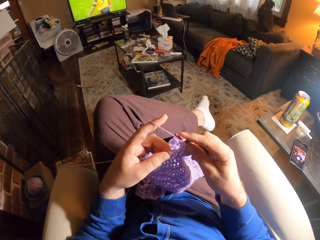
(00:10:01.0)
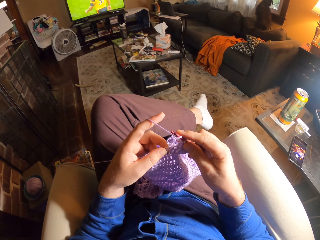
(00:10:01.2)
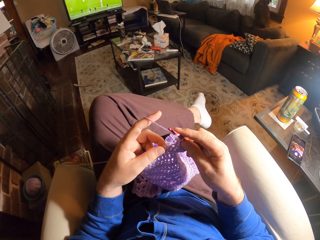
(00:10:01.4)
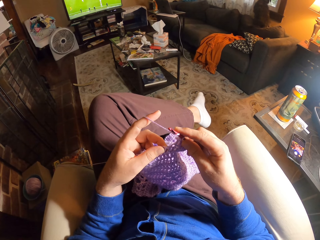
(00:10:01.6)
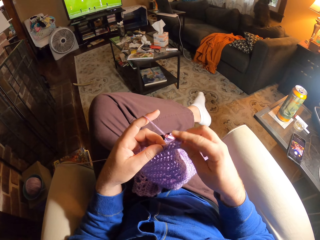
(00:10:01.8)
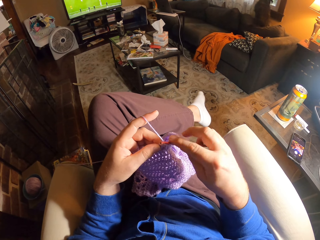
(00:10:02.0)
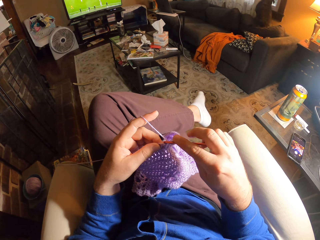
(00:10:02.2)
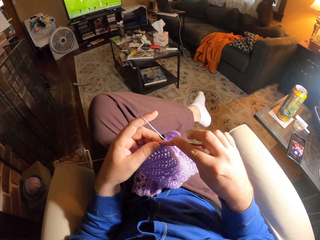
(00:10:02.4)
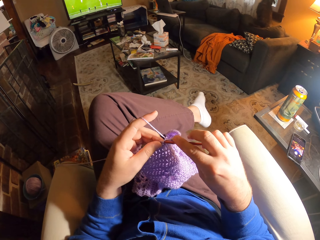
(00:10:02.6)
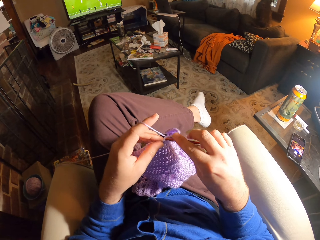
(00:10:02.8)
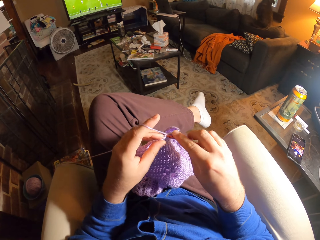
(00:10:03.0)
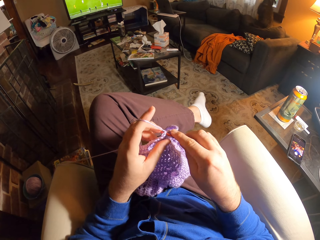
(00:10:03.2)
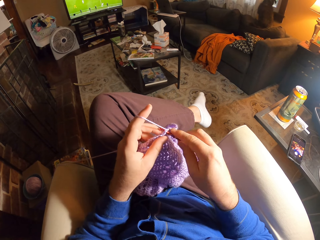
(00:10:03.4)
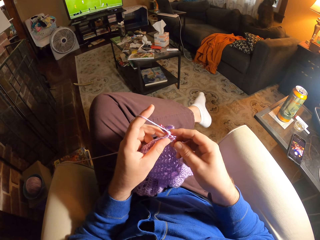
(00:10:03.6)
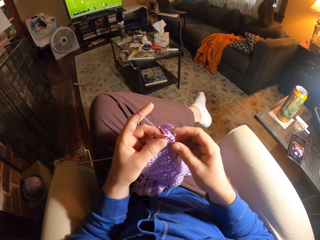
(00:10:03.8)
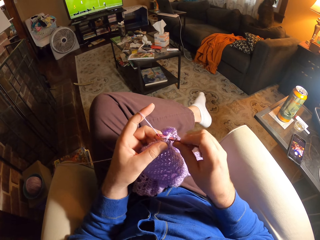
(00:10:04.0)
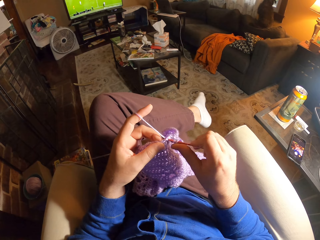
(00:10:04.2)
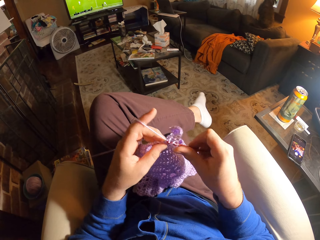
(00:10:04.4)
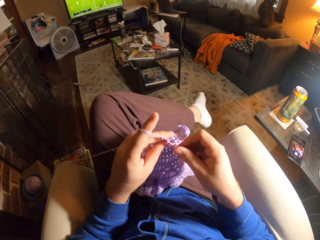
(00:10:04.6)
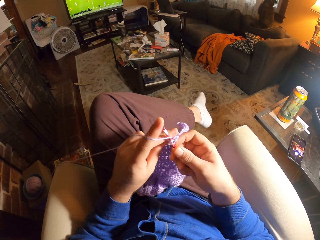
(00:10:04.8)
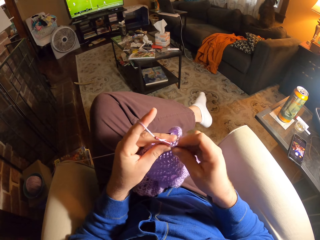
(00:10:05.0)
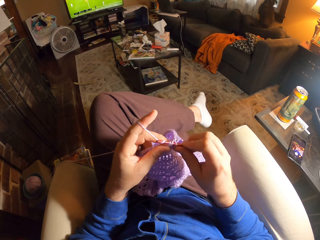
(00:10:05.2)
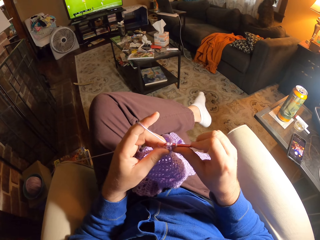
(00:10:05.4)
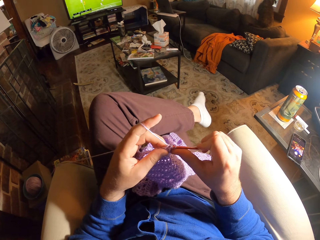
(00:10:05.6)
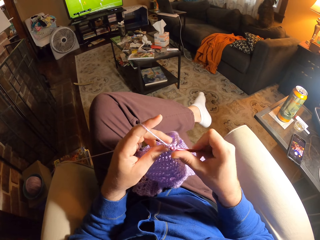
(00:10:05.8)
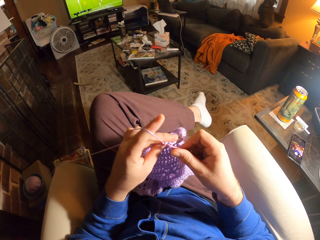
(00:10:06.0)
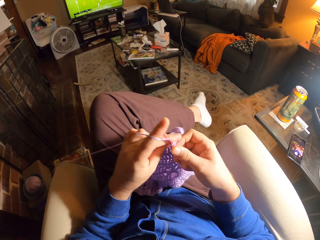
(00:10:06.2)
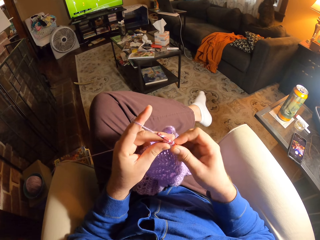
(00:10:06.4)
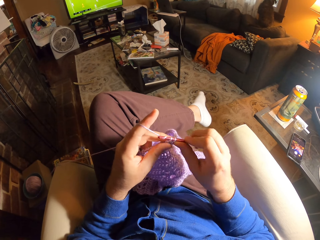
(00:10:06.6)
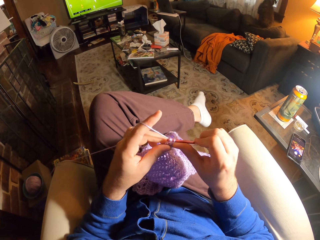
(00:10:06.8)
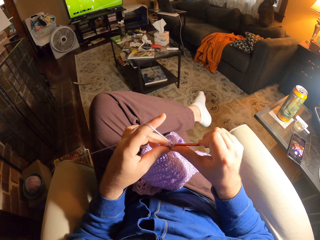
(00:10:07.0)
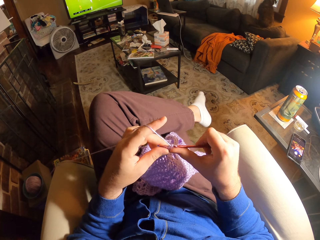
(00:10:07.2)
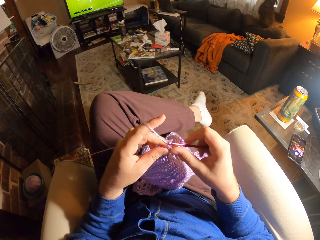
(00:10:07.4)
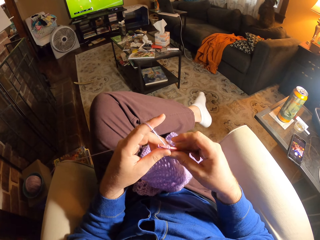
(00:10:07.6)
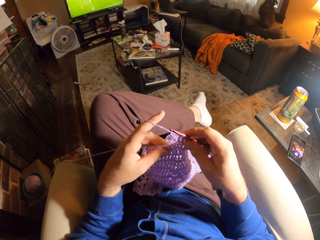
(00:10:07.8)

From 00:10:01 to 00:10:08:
The camera wearer crochets the wool with the crochet needle.

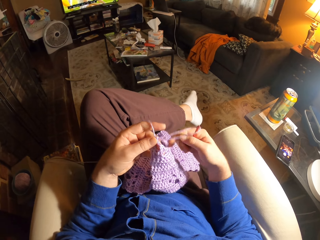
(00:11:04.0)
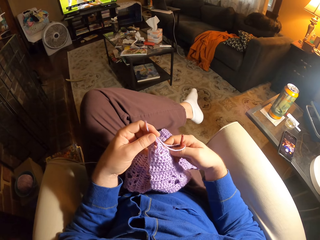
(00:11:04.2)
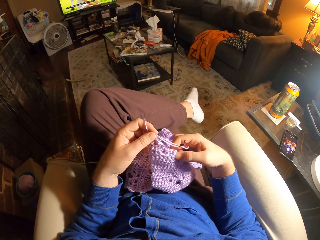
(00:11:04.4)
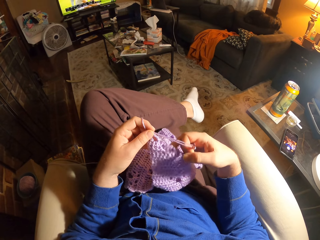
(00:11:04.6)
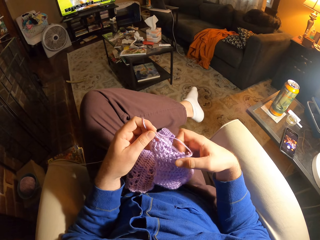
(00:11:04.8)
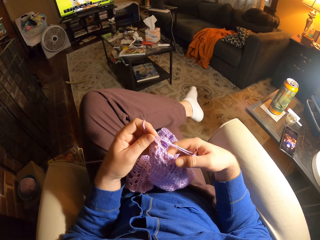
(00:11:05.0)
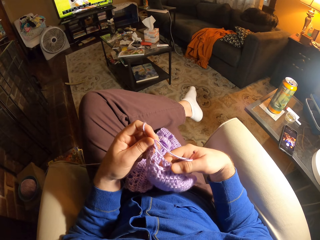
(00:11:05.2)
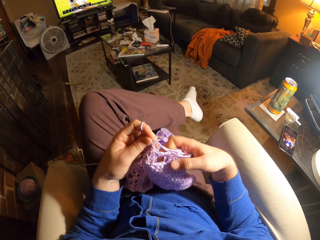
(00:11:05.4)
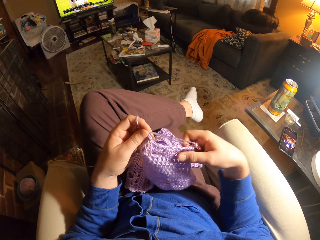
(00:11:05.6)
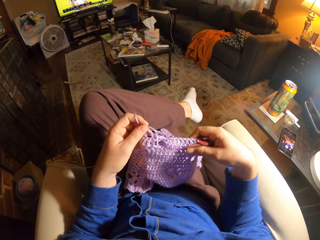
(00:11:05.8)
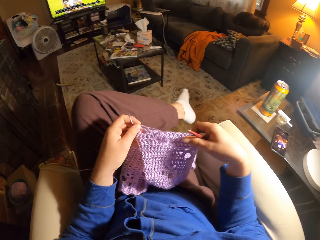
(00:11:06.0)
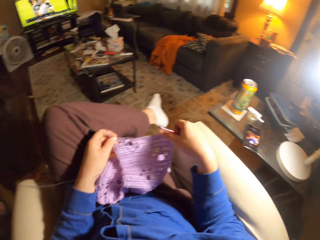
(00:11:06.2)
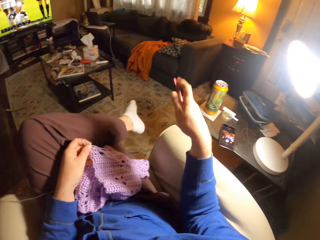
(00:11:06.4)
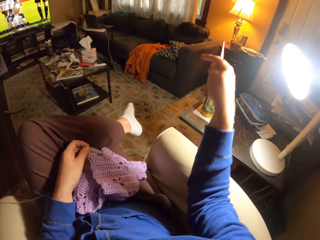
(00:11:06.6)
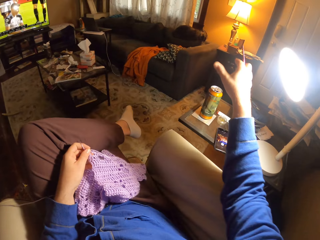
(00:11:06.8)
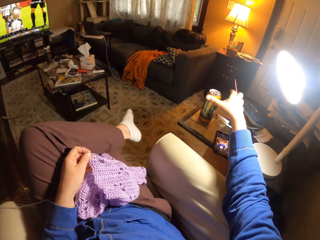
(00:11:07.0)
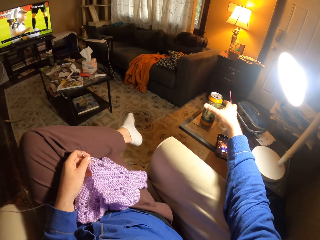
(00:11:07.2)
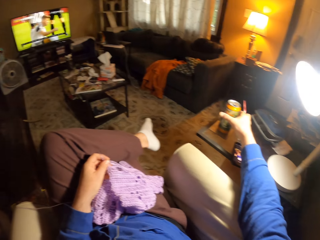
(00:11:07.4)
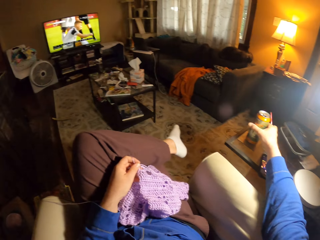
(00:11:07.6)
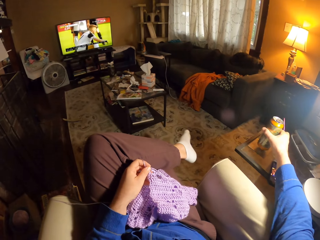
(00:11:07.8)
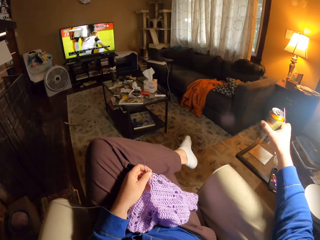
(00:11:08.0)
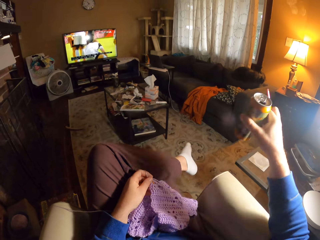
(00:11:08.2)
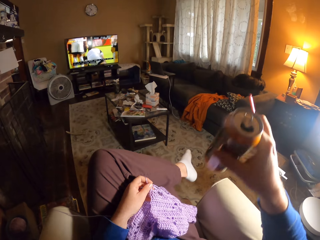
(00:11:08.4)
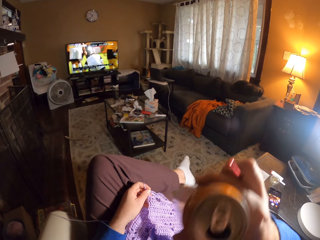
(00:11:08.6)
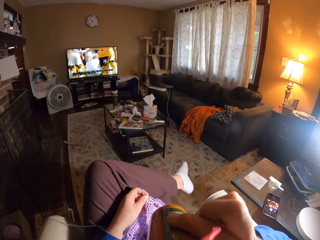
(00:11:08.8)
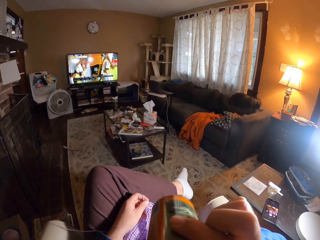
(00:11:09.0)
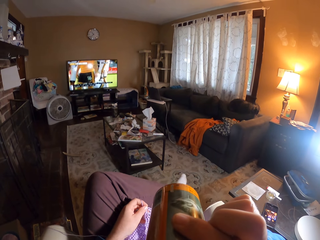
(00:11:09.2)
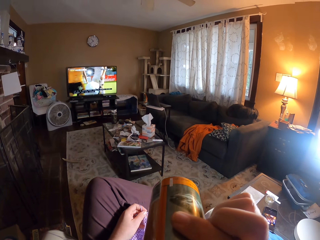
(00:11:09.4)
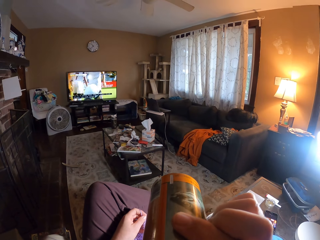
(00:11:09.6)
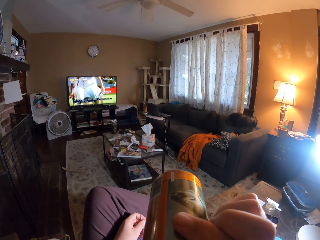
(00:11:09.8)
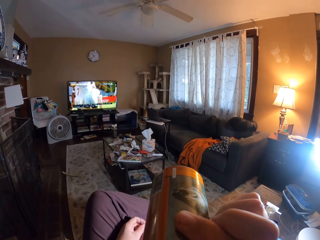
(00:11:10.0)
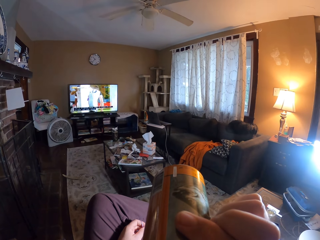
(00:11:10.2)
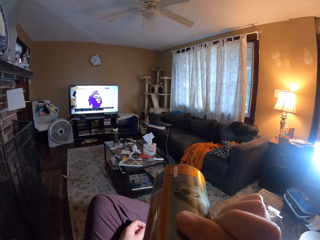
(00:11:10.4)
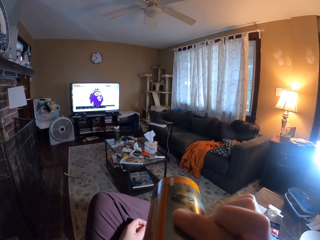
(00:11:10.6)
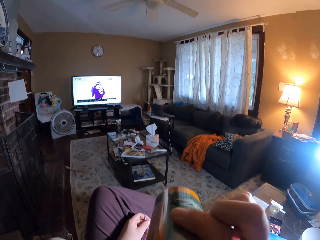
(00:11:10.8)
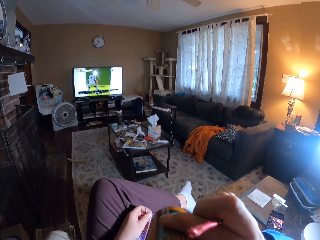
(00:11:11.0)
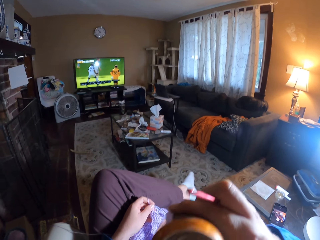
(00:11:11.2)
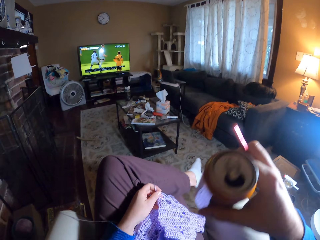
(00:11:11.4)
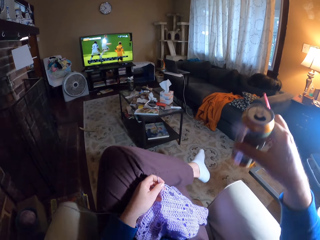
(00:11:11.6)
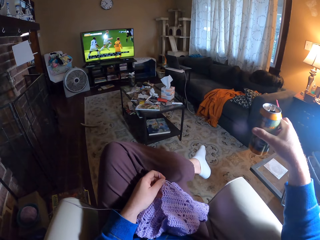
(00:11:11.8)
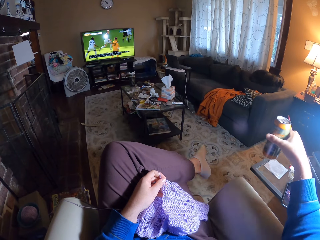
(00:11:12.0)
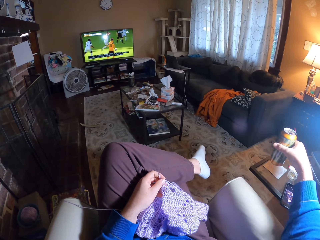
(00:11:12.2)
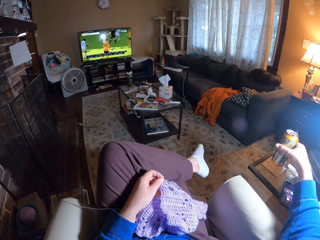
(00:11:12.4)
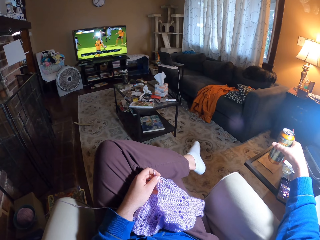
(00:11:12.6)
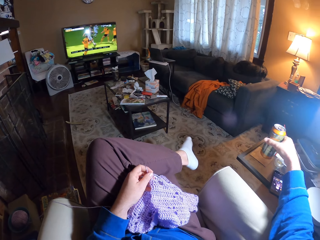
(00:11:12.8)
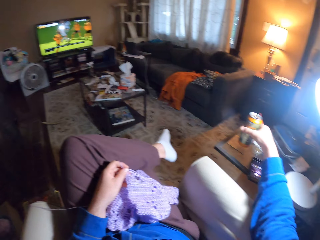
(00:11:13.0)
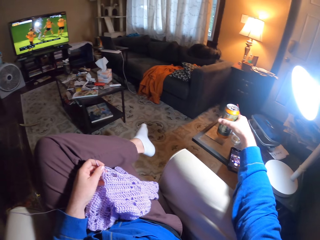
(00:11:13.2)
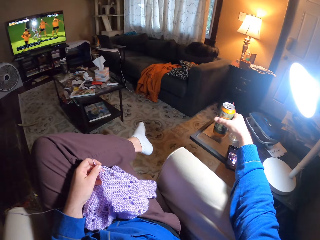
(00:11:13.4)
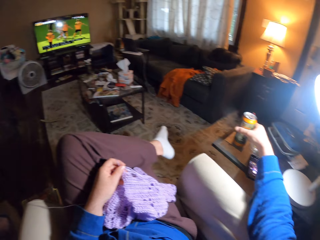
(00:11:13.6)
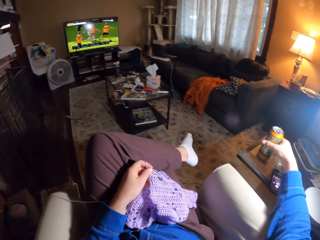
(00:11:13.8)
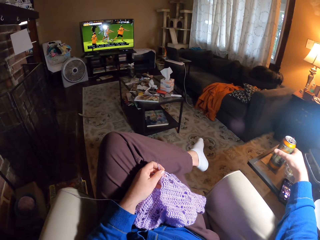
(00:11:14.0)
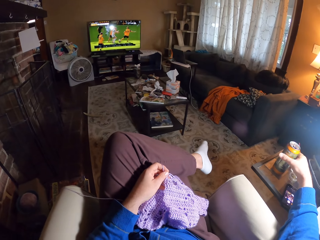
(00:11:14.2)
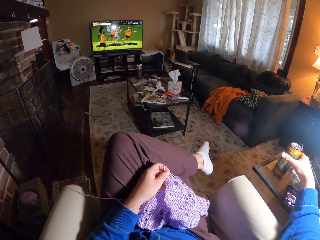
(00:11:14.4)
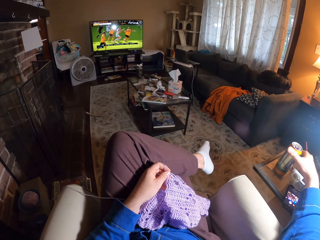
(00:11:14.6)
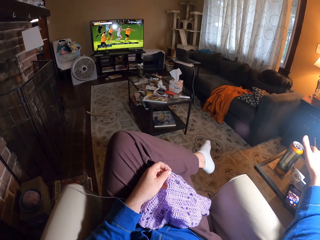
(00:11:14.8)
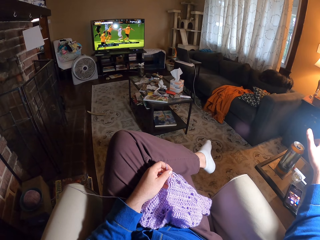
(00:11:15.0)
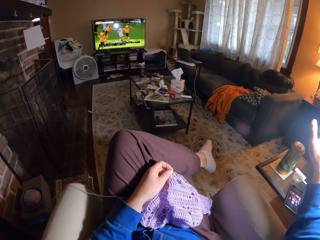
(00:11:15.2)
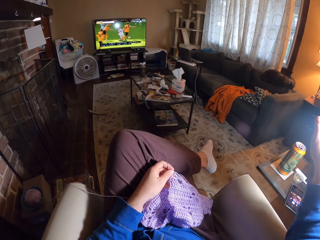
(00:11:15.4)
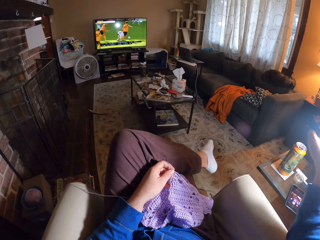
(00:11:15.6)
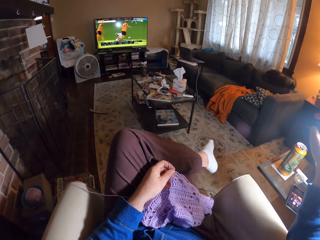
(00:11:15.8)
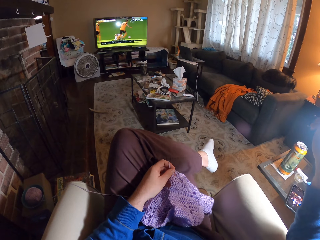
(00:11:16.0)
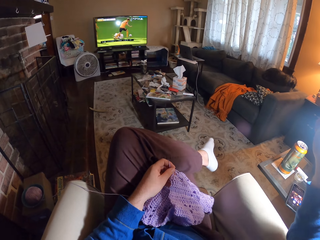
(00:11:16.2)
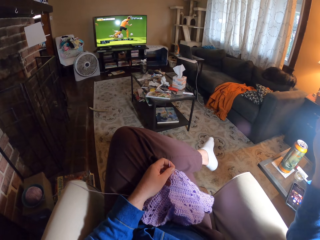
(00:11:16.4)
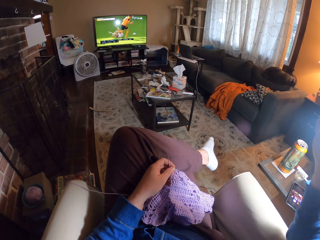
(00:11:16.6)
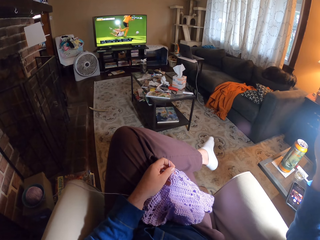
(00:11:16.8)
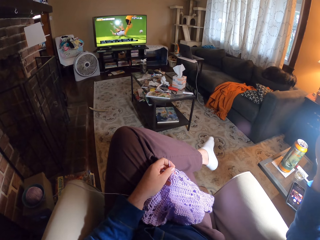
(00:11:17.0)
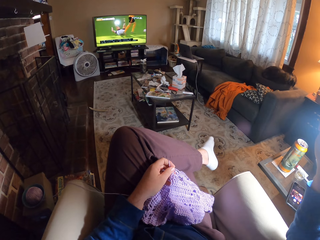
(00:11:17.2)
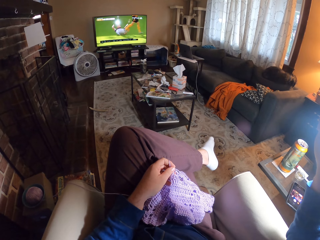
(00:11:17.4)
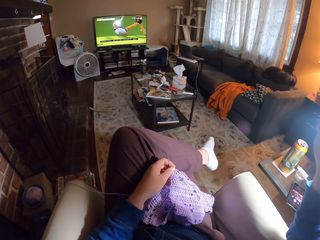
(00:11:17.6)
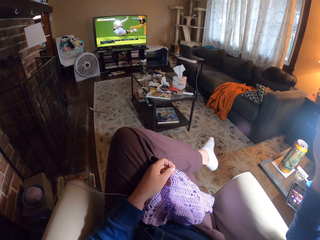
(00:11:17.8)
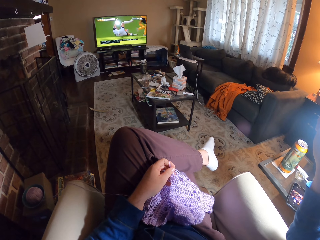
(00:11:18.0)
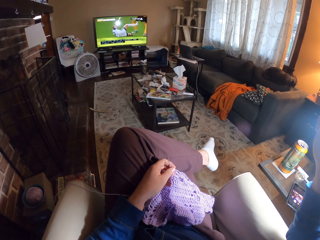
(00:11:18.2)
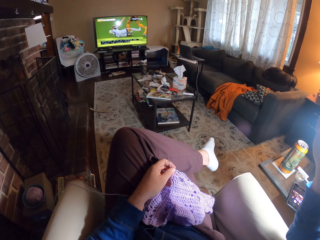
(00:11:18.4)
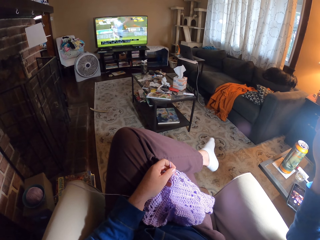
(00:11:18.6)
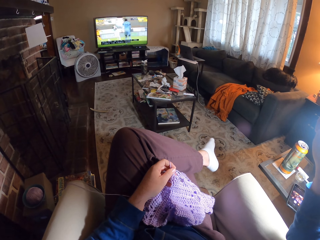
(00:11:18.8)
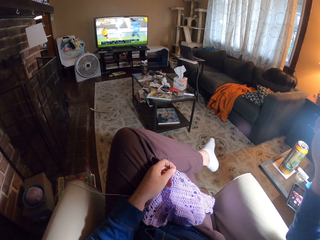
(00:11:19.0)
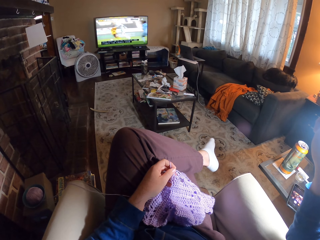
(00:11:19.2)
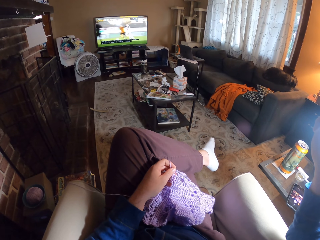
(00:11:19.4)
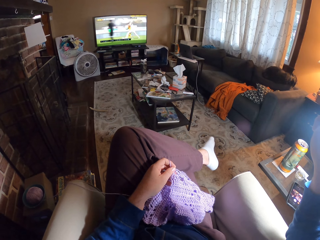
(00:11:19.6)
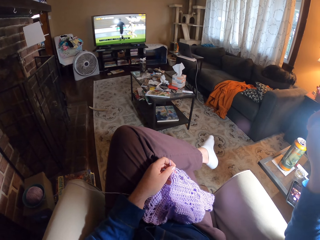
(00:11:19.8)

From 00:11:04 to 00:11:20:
The camera wearer straightens the crocheted wool. She places the crocheted wool on her thighs. She picks up the canned drink from the table. She drinks something from the can. She puts the can of something on the table. She watches the television.
